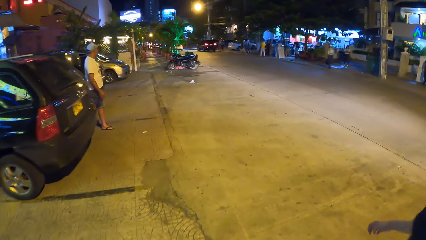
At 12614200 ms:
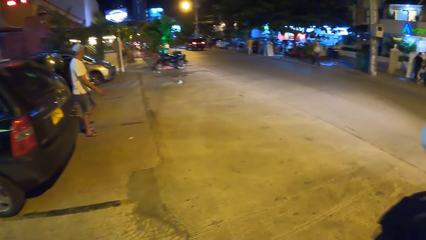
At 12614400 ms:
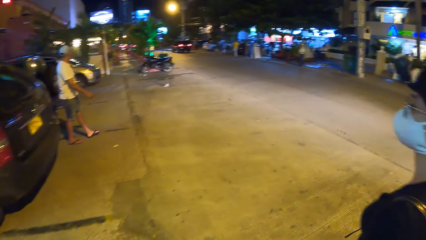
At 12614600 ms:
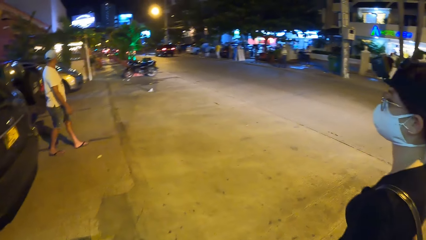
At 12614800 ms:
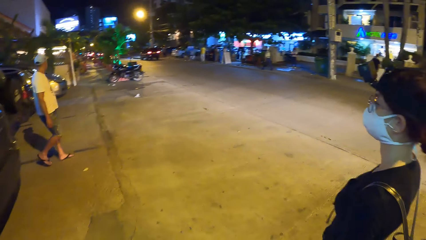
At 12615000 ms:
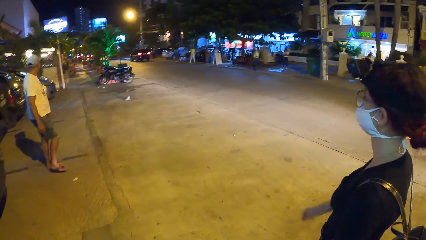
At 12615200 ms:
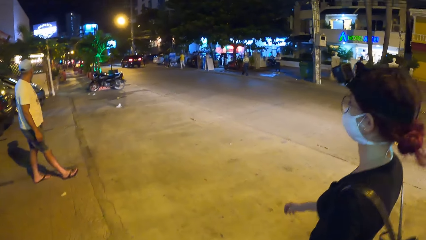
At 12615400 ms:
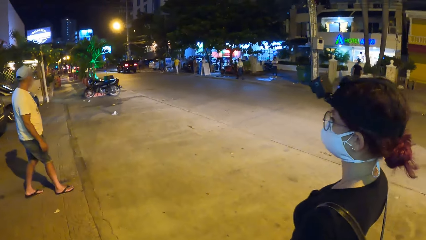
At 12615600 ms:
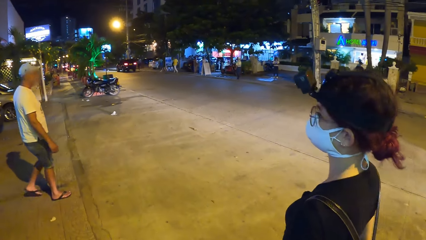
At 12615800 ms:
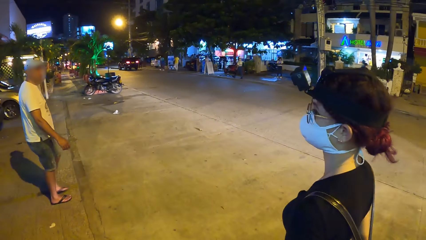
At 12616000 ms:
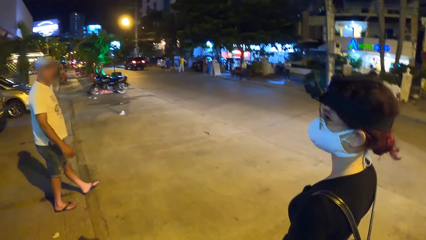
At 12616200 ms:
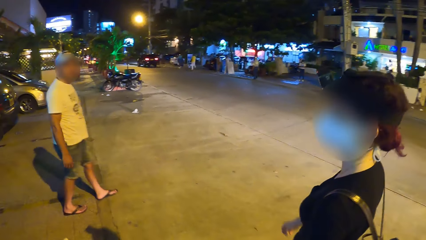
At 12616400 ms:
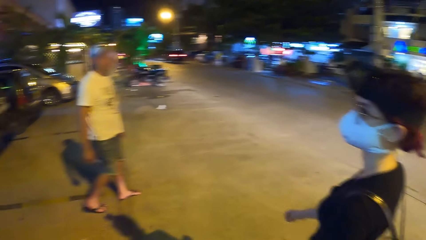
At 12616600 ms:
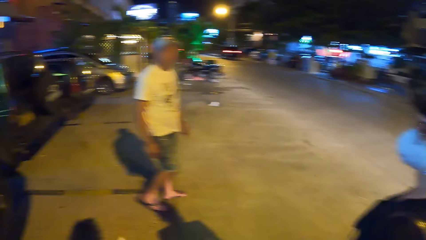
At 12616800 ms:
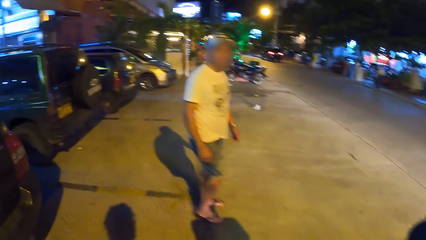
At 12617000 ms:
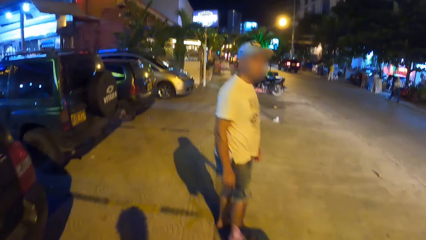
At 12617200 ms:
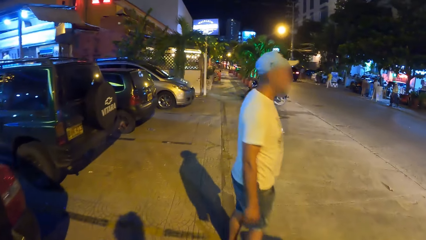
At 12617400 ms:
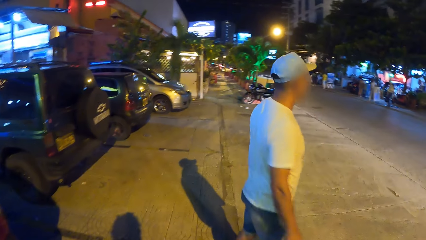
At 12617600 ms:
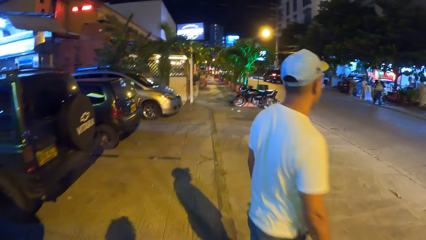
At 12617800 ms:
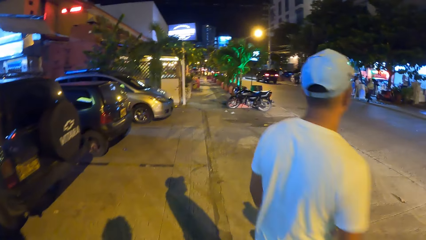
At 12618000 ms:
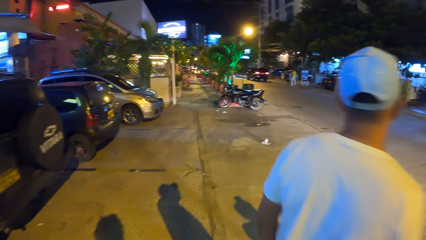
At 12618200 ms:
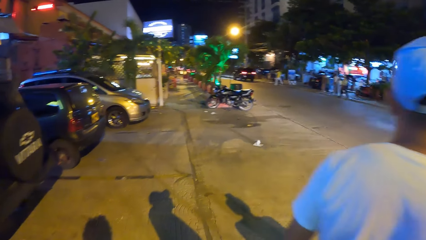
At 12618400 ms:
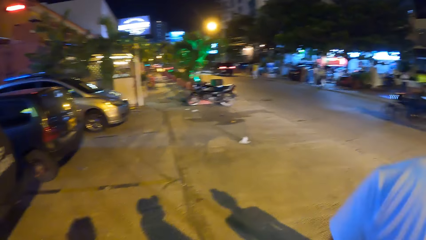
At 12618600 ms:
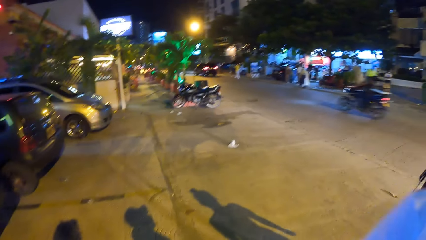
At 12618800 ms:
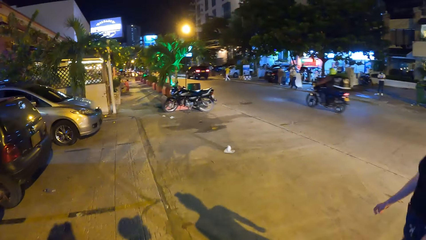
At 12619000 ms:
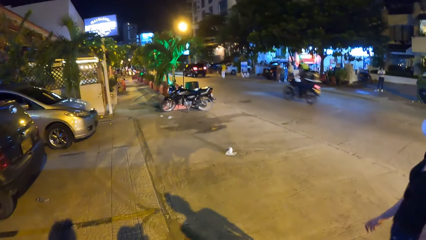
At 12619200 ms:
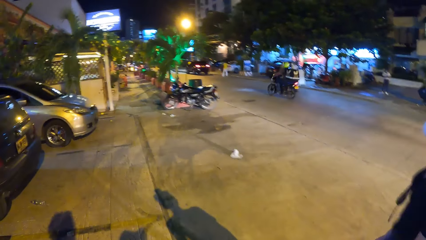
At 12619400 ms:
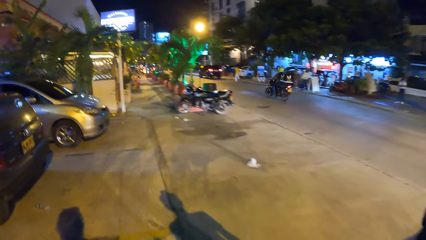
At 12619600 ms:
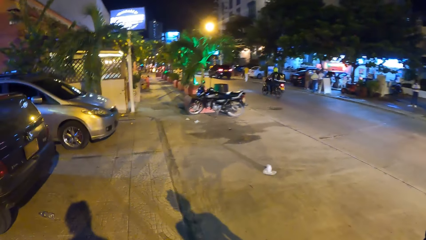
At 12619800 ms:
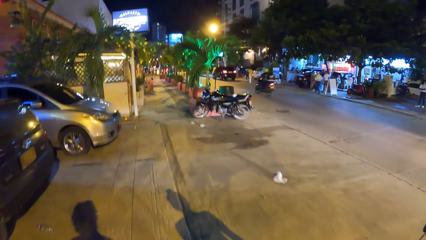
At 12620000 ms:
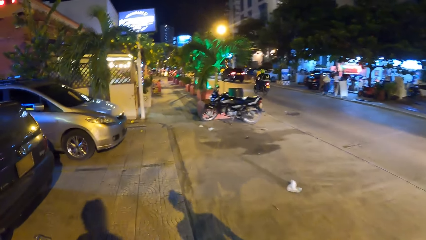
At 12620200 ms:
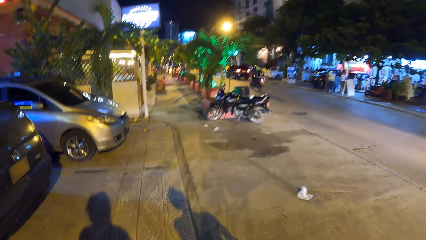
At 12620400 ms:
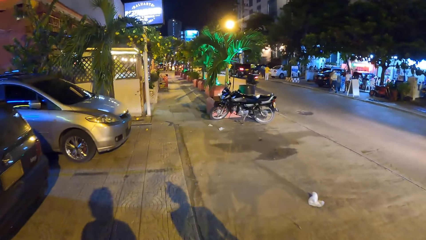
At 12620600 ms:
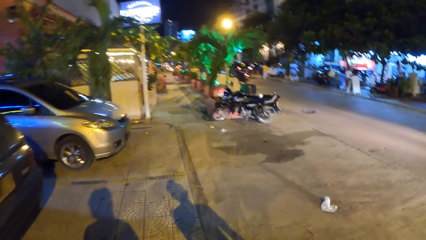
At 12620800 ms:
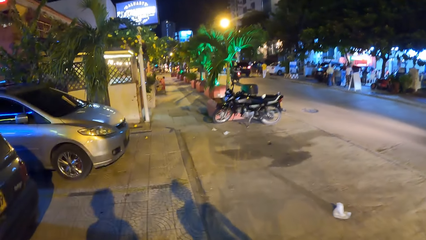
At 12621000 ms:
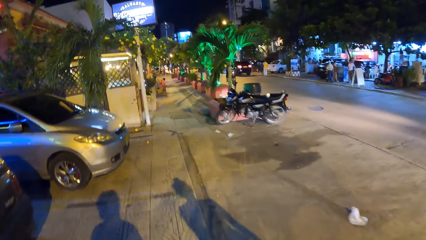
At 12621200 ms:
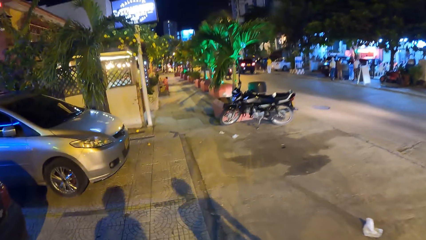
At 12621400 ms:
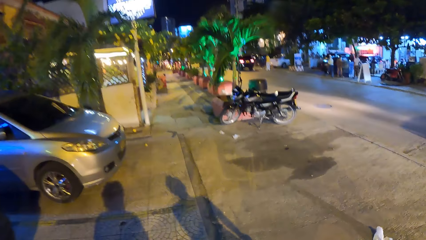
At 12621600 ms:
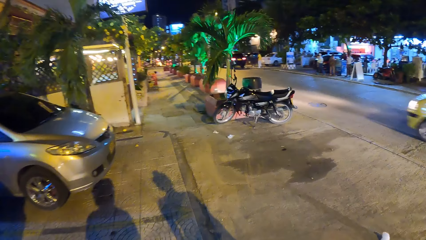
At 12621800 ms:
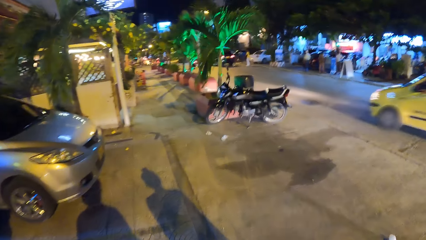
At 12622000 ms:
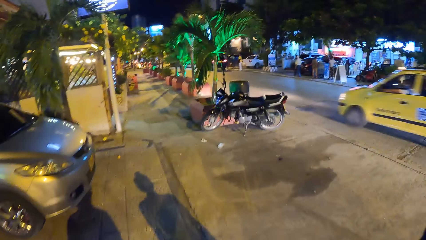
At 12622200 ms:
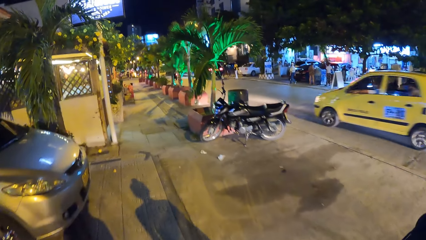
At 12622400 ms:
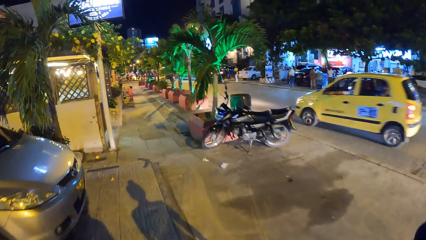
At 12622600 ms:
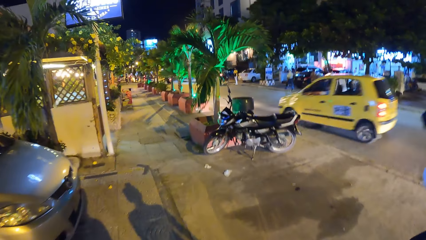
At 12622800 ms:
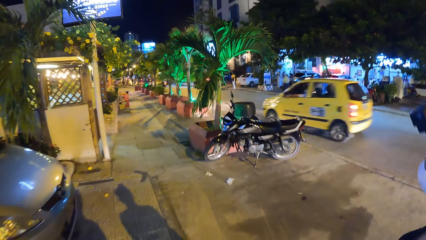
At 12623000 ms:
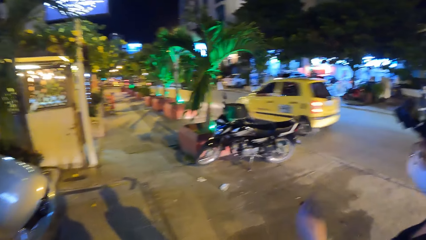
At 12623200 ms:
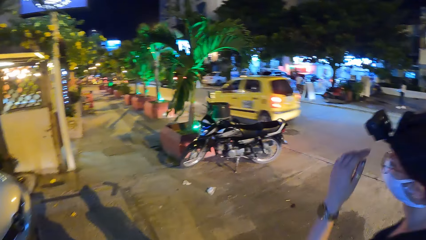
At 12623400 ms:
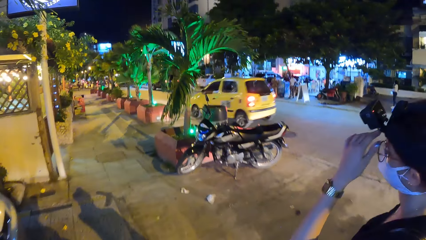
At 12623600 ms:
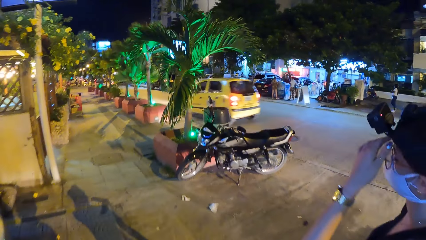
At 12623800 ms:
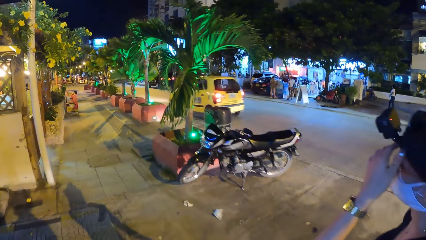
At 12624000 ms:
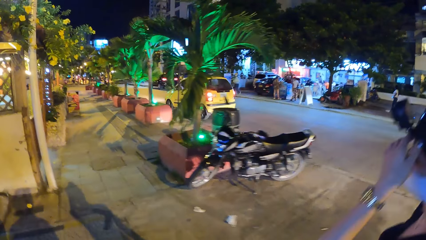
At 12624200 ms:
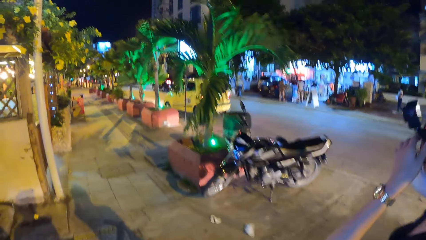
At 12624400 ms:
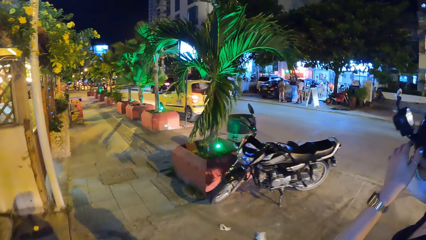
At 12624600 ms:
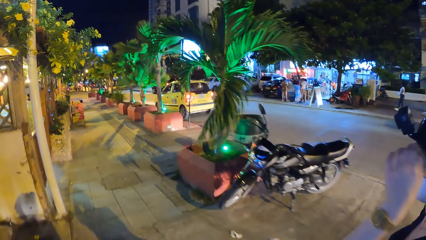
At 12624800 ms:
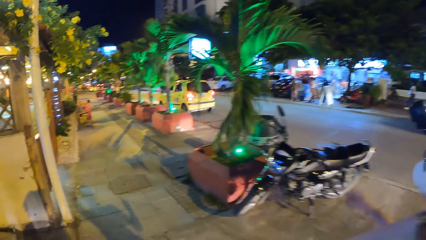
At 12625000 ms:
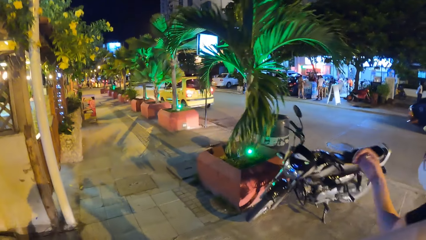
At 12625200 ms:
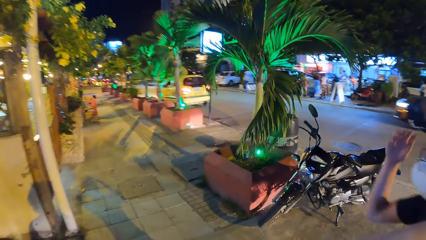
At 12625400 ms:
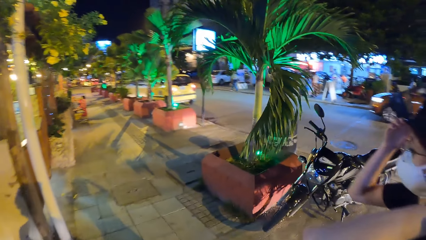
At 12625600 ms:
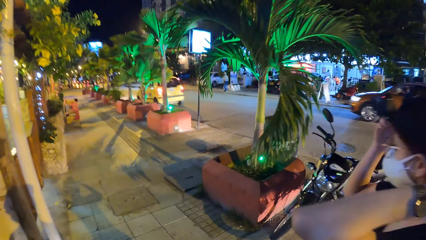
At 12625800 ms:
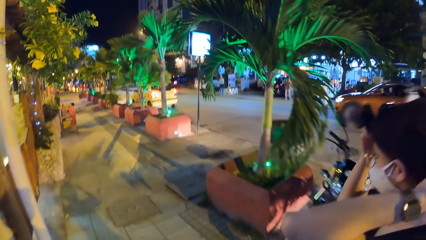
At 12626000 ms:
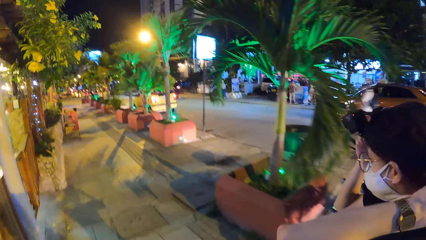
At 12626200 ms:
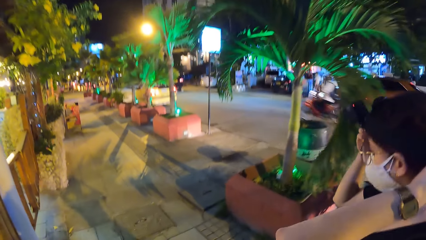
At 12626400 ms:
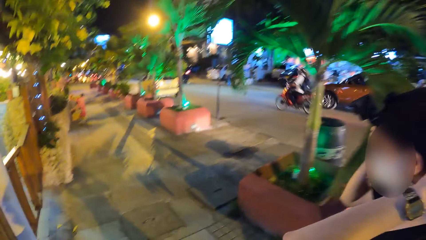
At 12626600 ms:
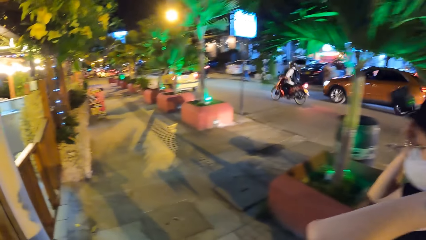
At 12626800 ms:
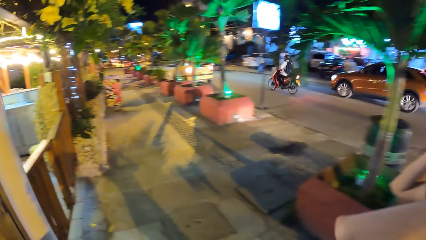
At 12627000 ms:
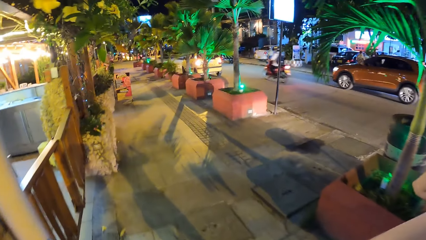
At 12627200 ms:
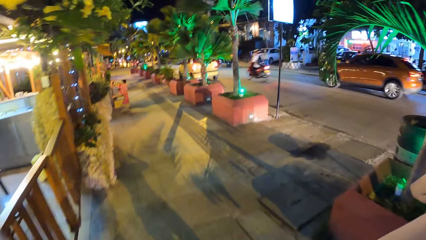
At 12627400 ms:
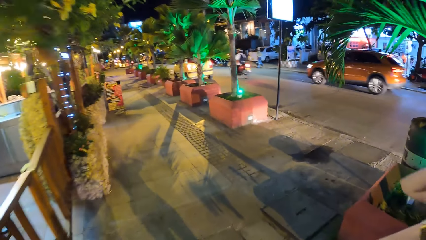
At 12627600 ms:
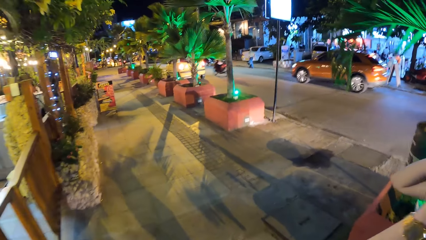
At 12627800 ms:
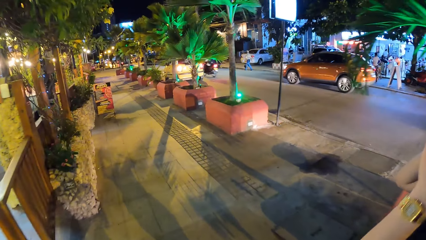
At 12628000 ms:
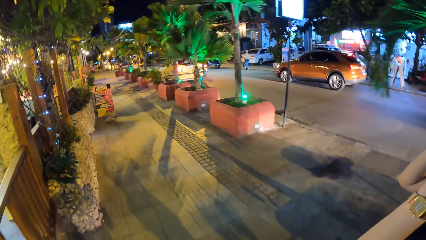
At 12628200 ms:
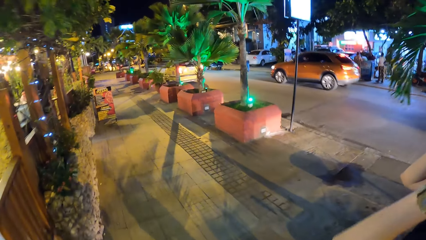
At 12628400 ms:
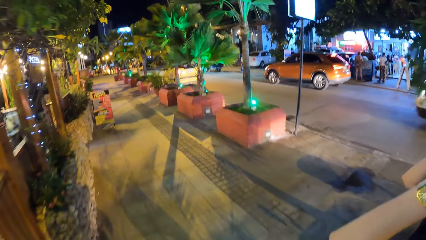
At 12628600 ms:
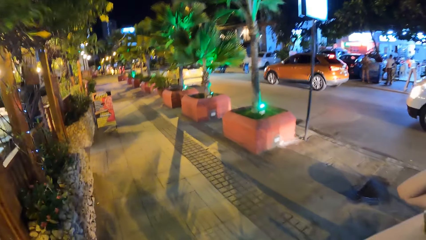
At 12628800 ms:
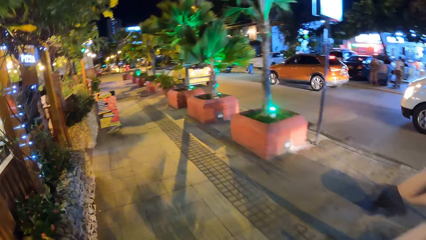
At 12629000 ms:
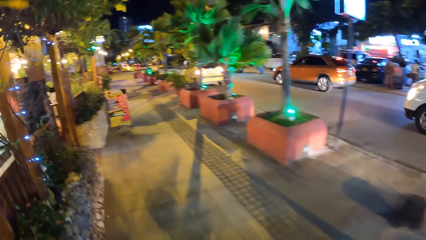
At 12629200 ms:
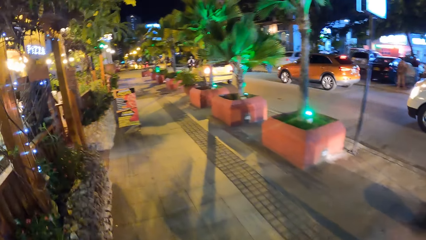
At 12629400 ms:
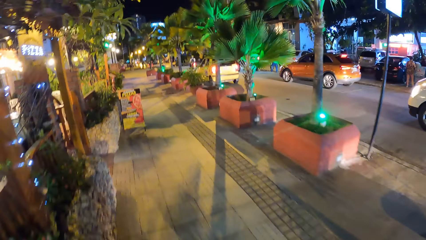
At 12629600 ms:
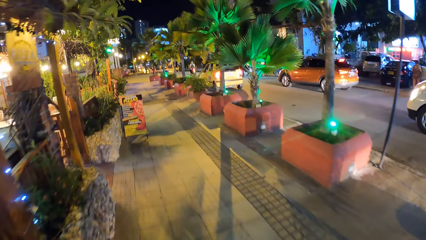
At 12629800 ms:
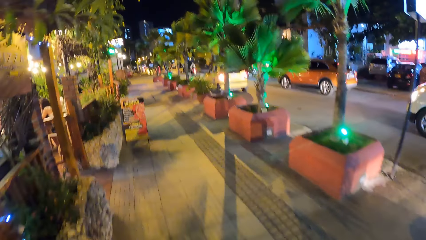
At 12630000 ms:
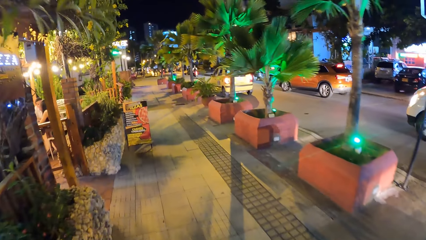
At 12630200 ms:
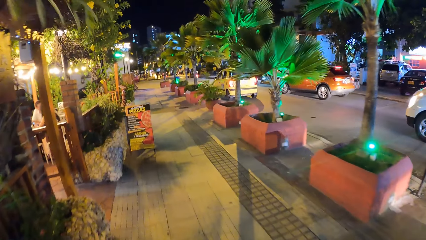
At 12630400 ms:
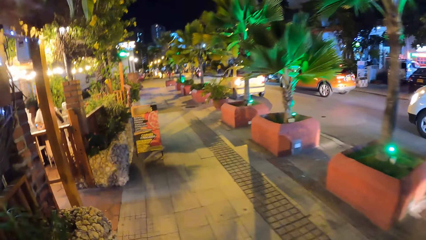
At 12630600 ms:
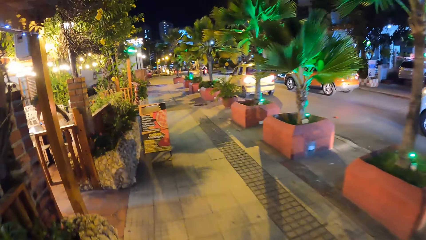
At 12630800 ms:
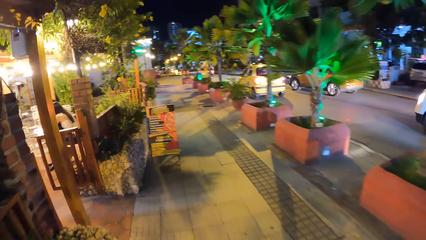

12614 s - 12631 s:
A motorcyclist rides past the camera wearer on the road. A yellow car drives past the camera wearer on the road. The woman adjusts a camera on her head with her left hand and adjusts the camera on her head with her right hand. A brown car drives past the camera wearer on the road. Another motorcyclist rides past the camera wearer on the road.
